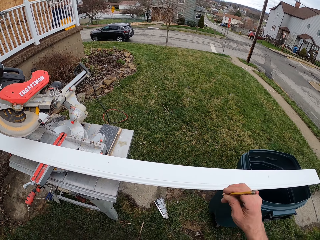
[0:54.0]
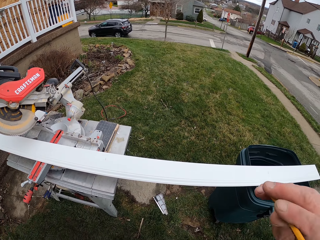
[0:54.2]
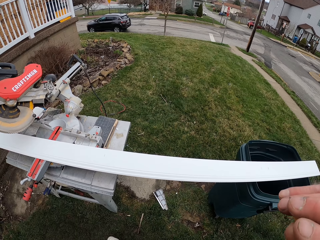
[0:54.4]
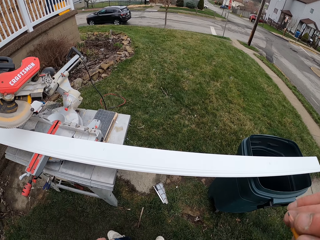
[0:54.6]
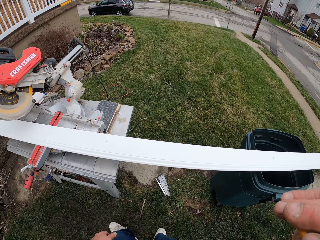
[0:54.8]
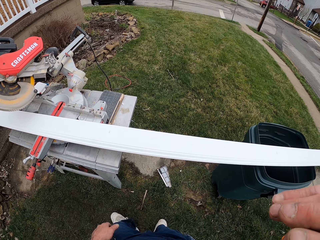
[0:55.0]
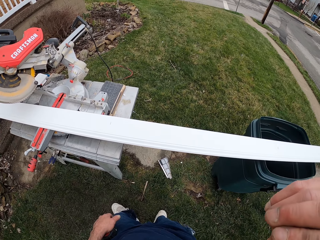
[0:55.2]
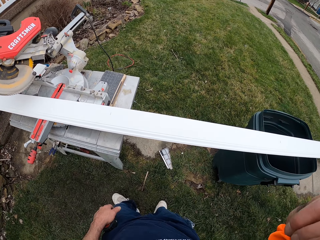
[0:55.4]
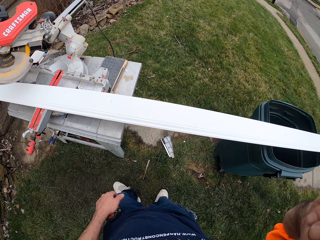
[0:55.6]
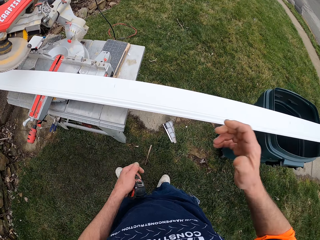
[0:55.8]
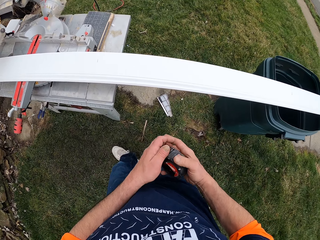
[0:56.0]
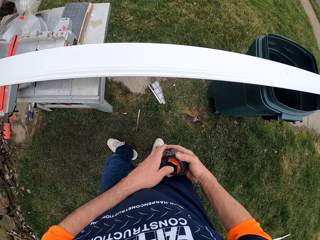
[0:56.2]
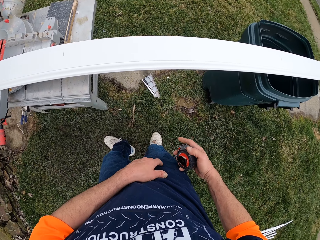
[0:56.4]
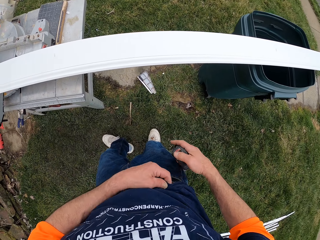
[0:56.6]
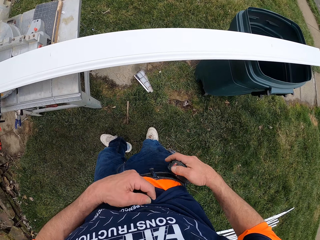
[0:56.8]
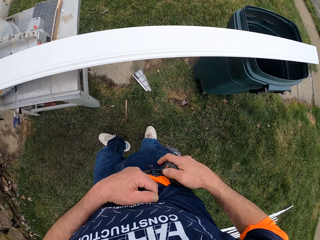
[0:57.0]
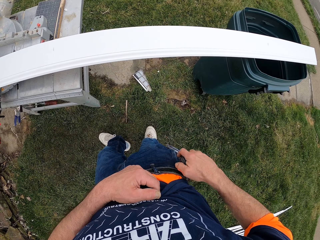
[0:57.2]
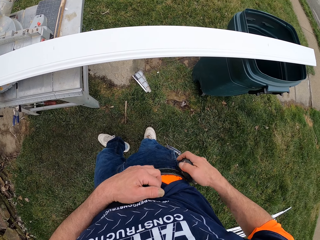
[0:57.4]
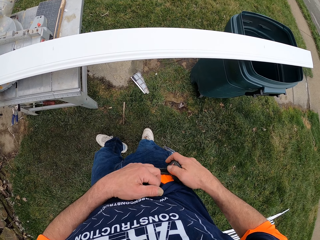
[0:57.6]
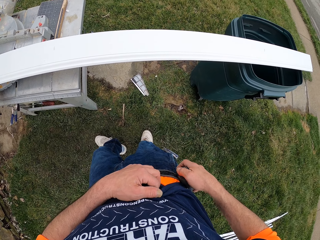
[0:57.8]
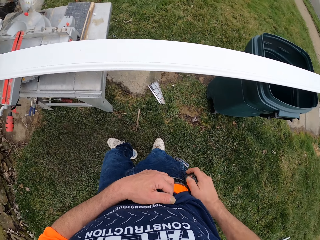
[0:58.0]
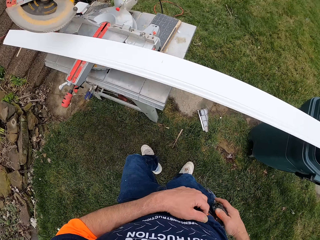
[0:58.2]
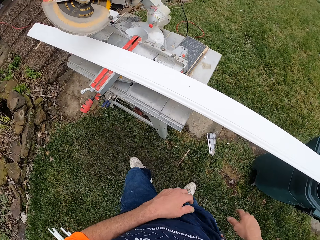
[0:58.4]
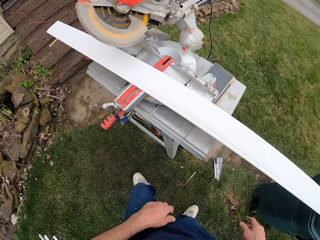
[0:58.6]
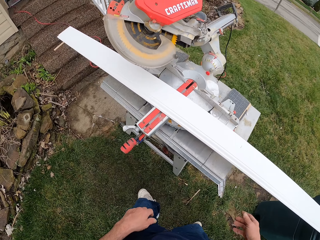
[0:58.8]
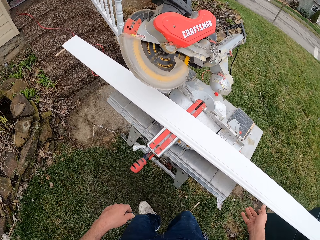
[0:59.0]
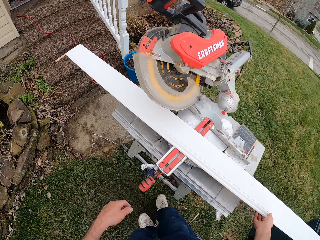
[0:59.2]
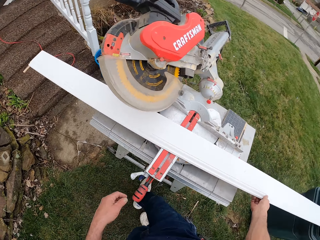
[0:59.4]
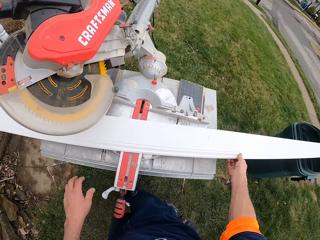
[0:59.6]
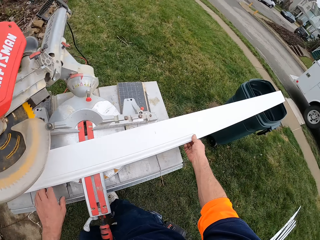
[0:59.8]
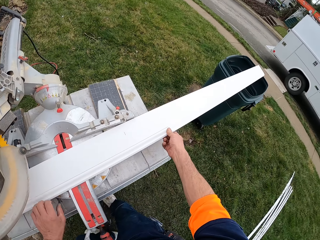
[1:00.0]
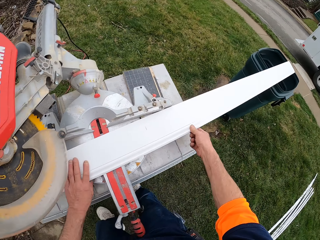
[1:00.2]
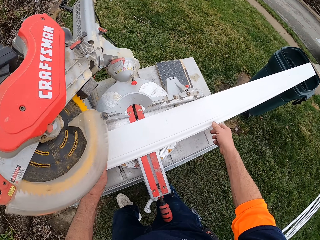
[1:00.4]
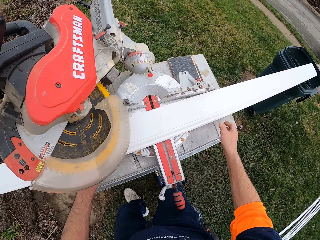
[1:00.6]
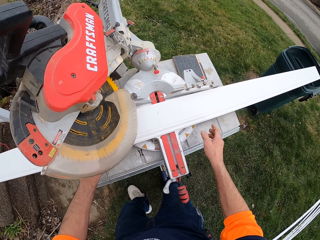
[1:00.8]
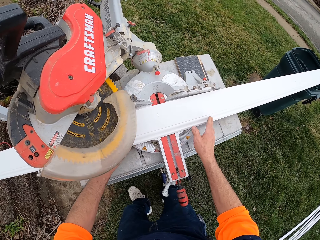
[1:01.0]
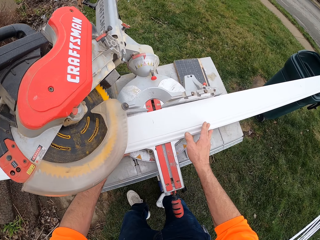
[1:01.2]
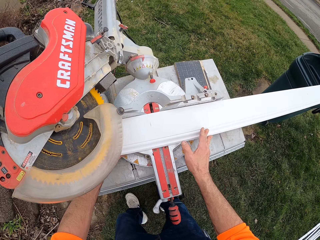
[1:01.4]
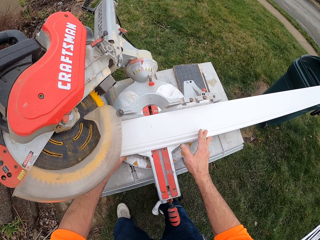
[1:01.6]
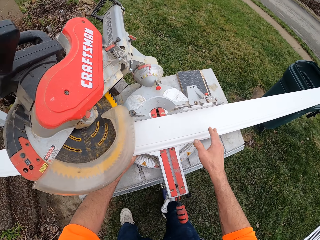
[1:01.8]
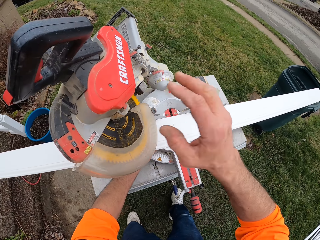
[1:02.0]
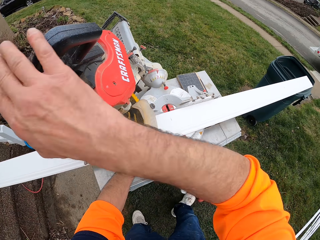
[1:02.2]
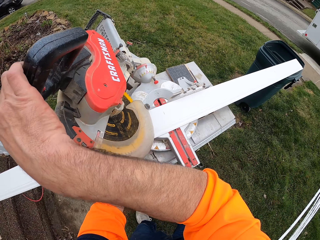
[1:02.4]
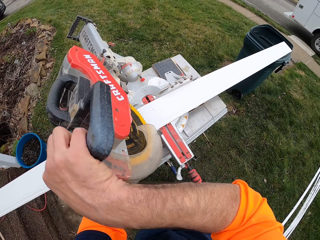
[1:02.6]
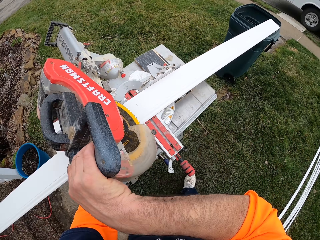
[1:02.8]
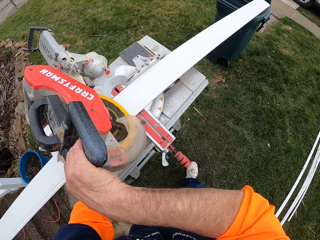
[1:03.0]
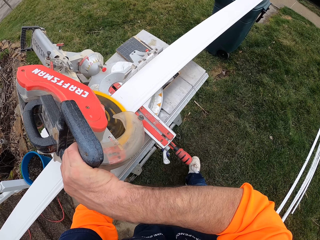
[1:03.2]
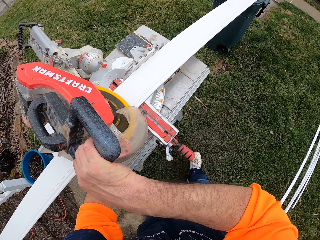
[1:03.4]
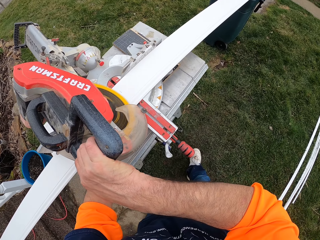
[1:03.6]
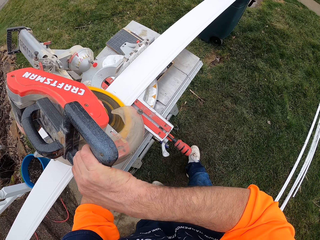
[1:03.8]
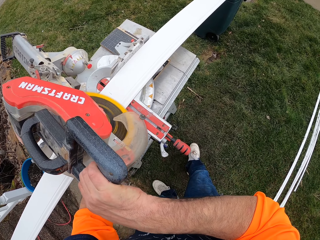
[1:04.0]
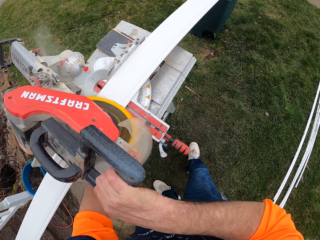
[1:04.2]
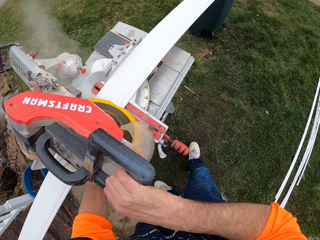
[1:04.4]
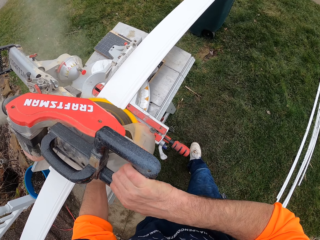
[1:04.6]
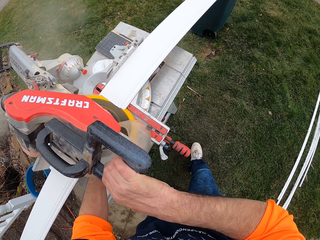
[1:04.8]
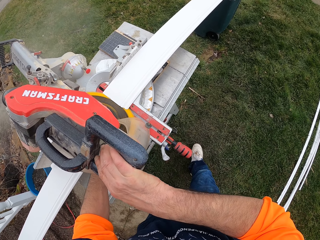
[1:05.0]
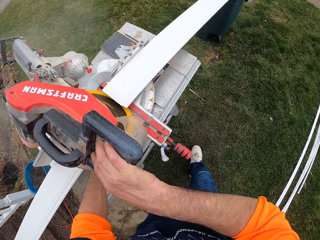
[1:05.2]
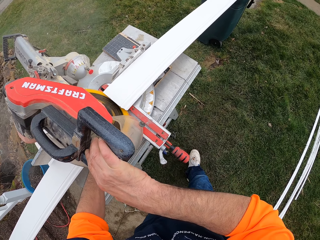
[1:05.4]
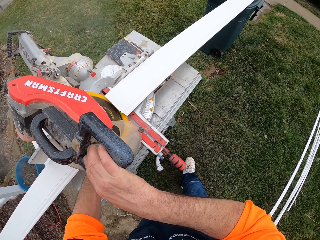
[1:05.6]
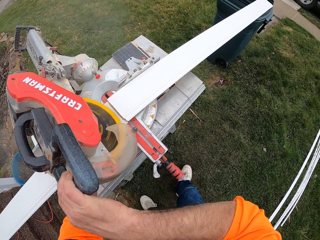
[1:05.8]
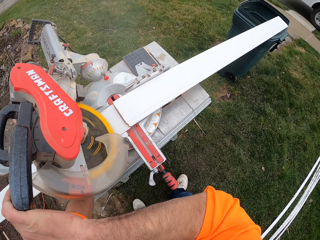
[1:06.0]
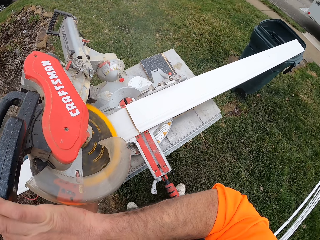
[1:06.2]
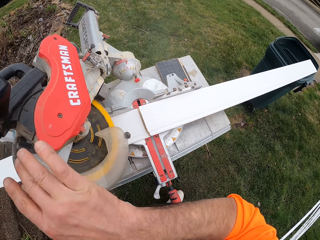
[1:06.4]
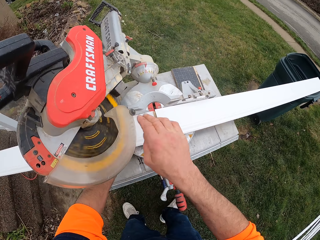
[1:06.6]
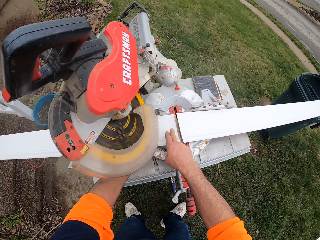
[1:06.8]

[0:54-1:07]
The camera wearer puts the pencil in his mouth. He lifts the pencil. He holds the CenterPoint tape measure with the other hand. He hangs the CenterPoint tape measure on his waist. He holds the baseboard. He adjusts the plastic on the machine. He moves the baseboard over the miter saw. He holds the miter saw. He cuts the plastic with the cutting machine.

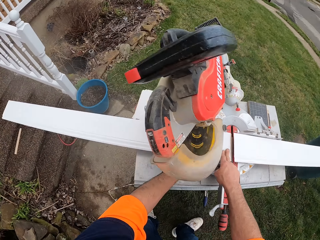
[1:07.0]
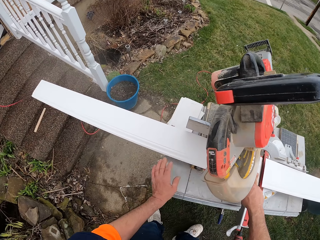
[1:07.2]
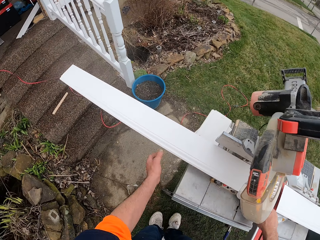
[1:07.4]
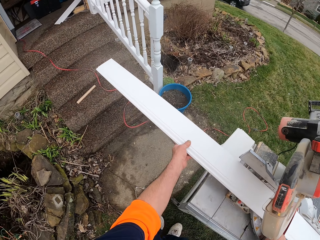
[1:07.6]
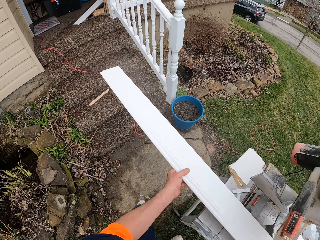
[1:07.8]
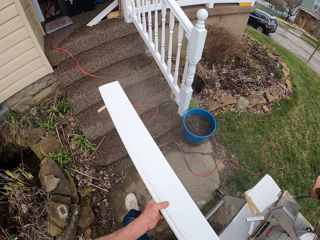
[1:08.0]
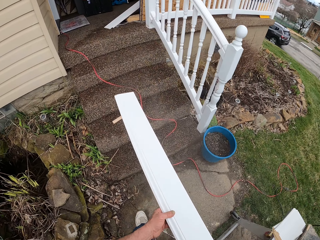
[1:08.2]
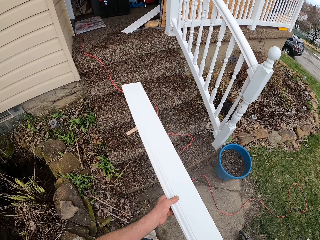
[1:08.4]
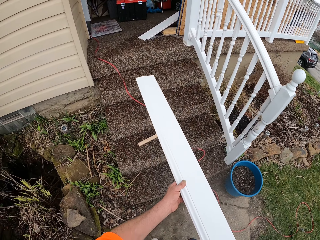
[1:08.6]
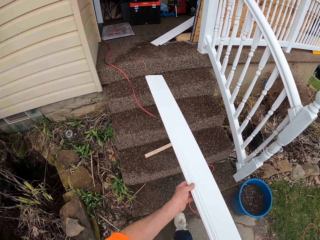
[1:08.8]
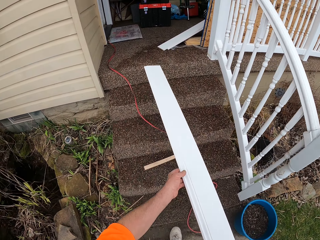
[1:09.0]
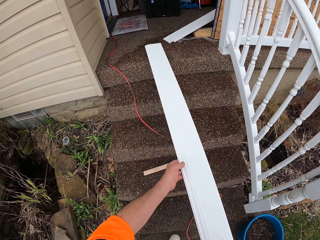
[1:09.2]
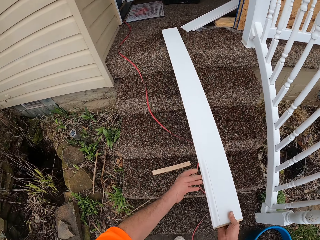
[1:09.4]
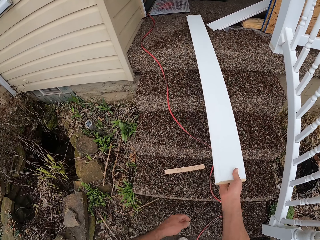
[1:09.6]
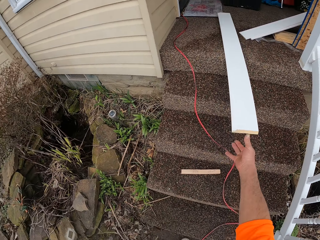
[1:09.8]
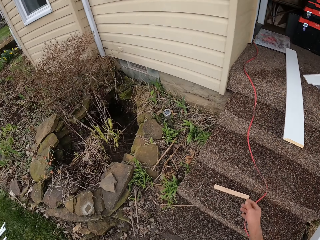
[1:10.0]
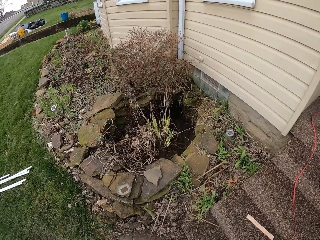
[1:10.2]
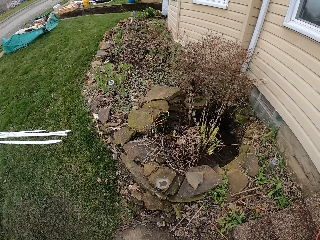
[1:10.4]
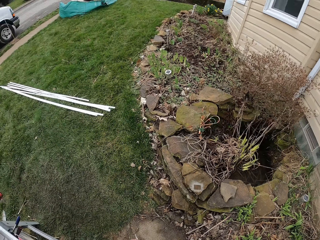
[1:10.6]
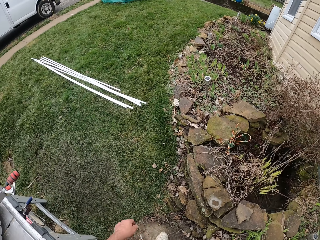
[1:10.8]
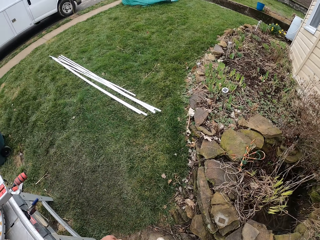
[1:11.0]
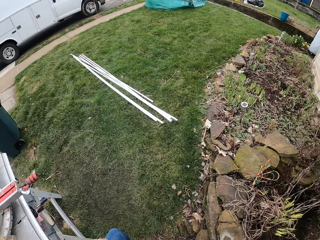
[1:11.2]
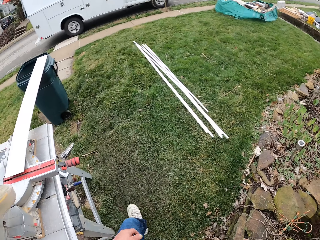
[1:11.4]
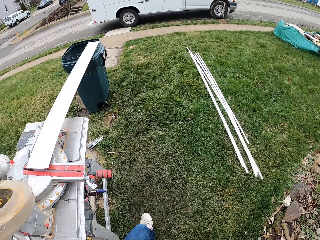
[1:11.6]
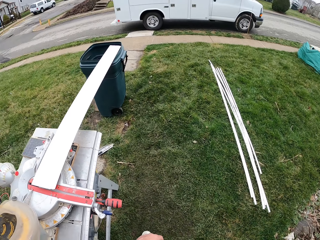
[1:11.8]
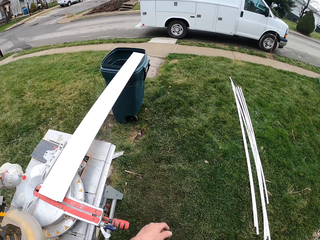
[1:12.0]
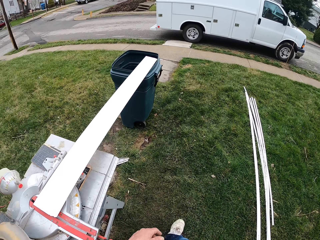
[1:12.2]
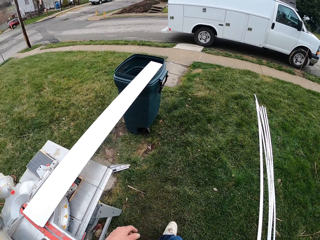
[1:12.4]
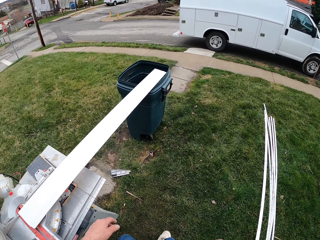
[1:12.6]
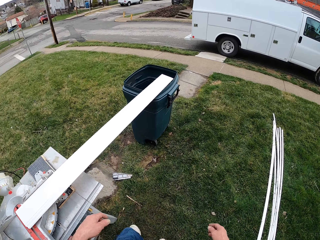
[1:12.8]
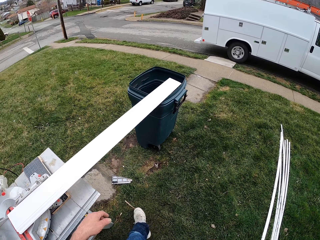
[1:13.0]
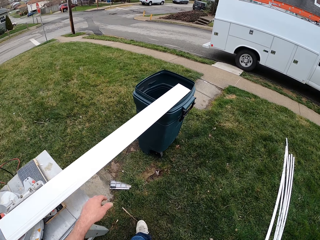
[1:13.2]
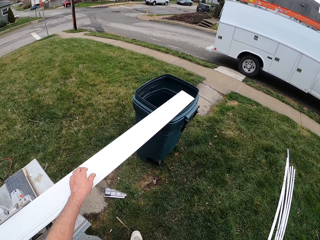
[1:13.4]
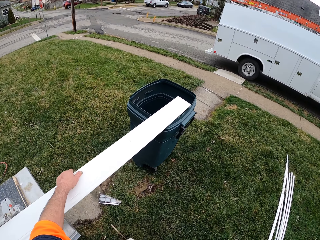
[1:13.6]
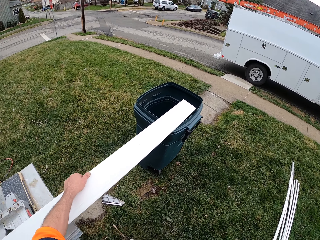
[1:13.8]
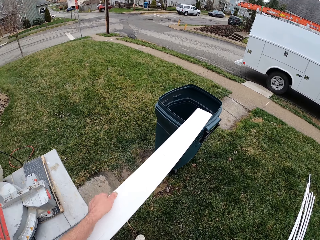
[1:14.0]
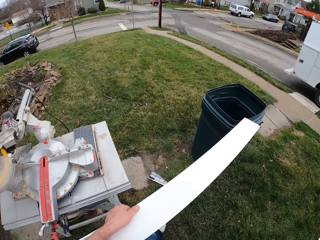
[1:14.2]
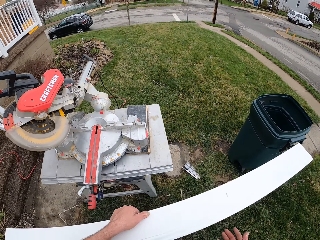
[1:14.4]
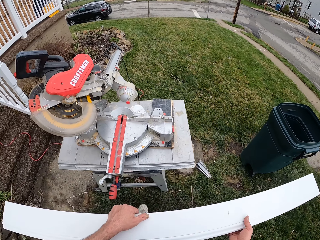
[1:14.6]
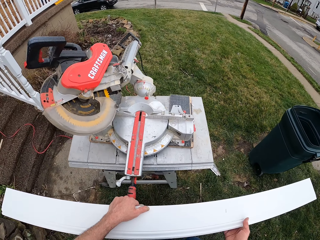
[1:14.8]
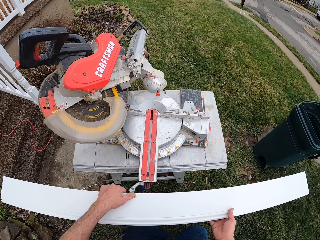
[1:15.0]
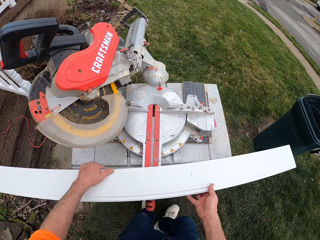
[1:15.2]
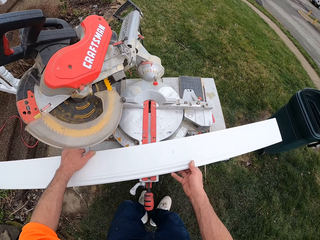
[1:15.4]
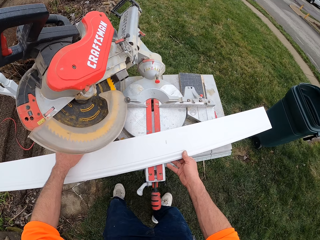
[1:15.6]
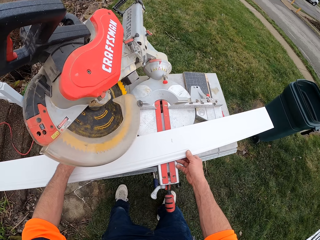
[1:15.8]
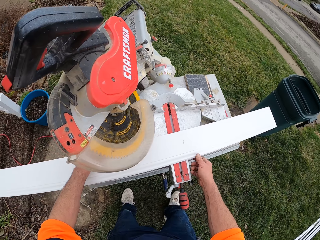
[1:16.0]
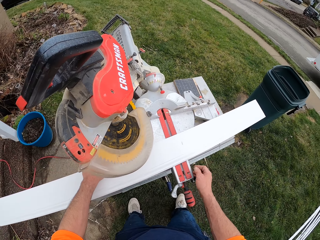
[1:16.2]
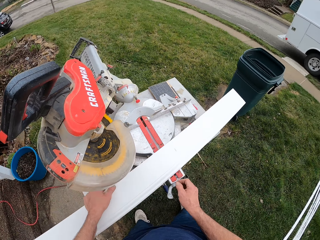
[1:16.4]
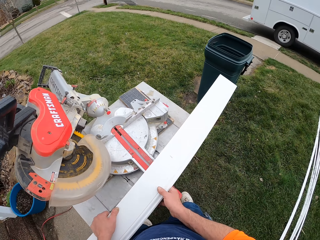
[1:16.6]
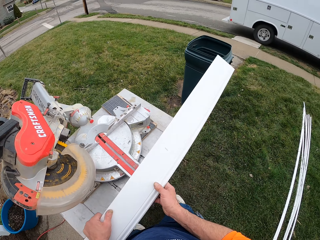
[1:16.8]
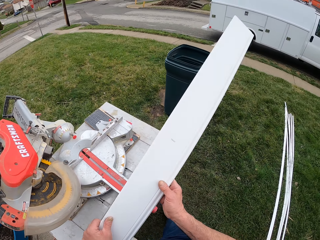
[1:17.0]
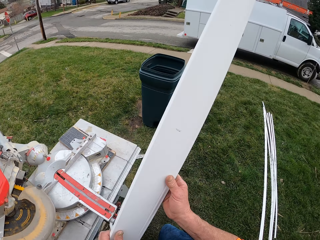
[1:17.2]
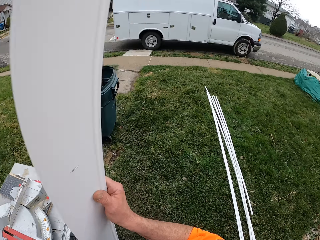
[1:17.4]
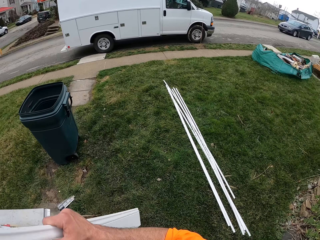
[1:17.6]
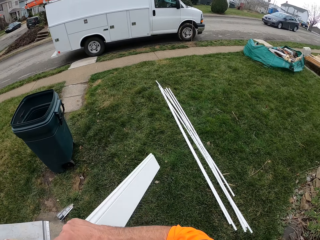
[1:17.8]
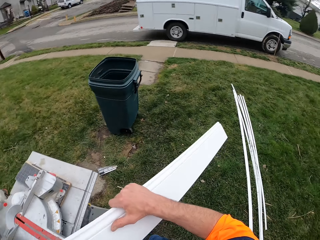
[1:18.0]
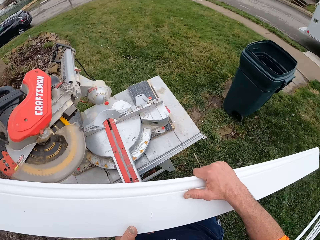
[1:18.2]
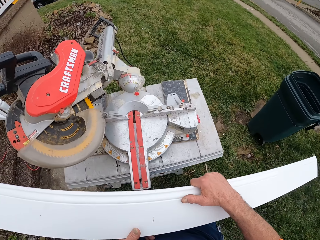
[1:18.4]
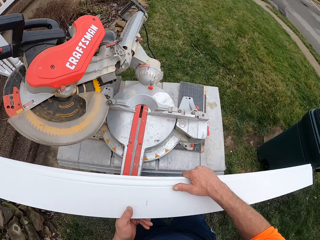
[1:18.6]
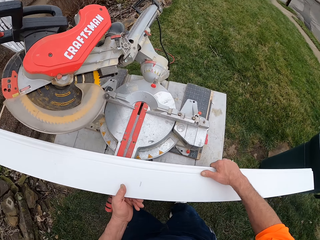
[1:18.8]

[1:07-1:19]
The camera wearer takes part of the plastic or baseboard from the cutting machine. They throw the baseboard on the floor. They walk beside the miter saw. They take the other part of the plastic from the cutting machine. They put the baseboard on the miter saw, hold the baseboard, and flip the baseboard.
